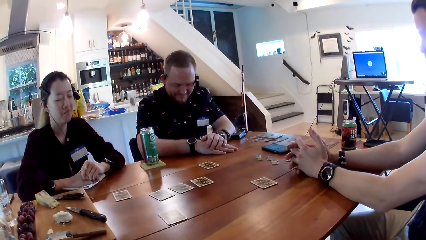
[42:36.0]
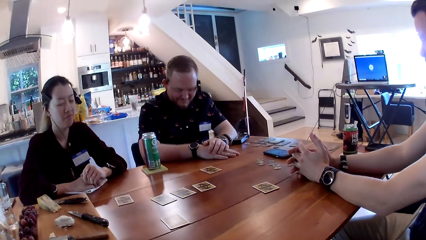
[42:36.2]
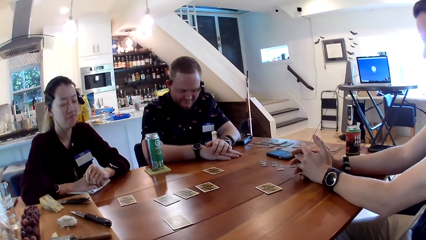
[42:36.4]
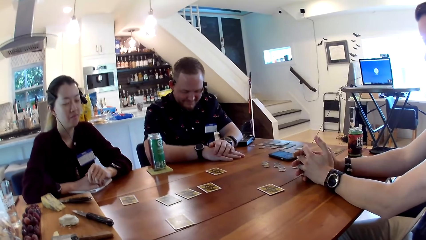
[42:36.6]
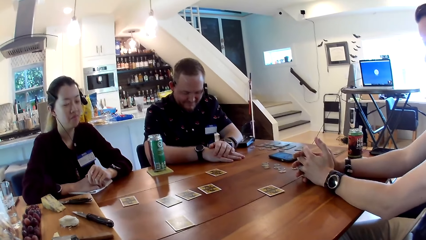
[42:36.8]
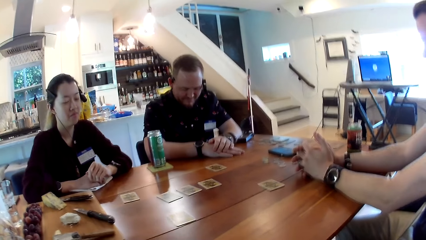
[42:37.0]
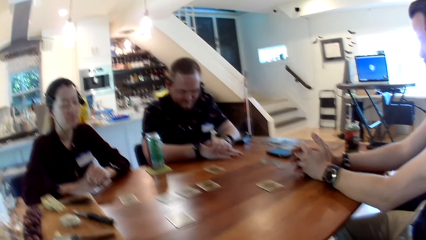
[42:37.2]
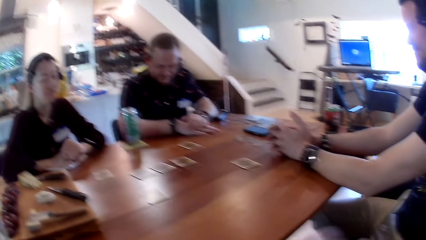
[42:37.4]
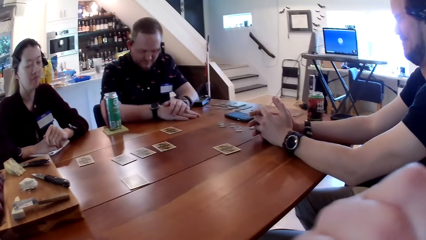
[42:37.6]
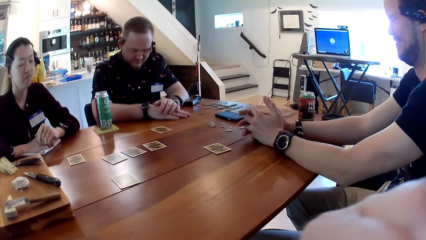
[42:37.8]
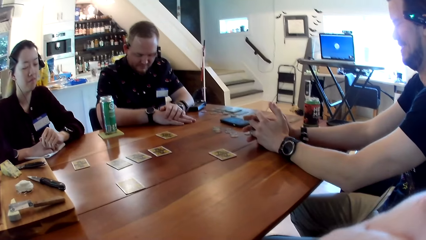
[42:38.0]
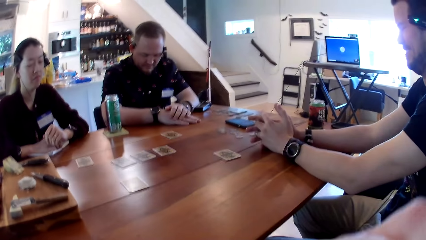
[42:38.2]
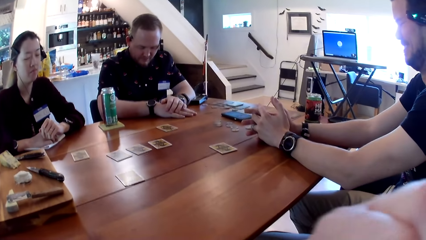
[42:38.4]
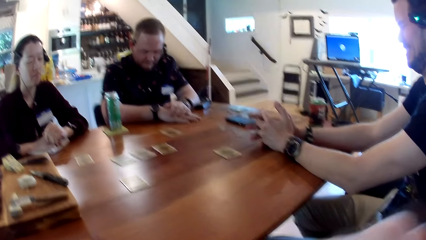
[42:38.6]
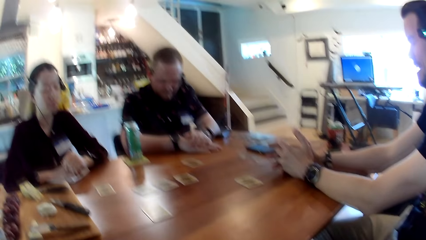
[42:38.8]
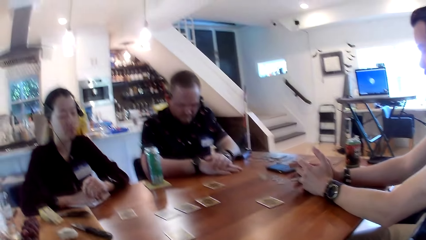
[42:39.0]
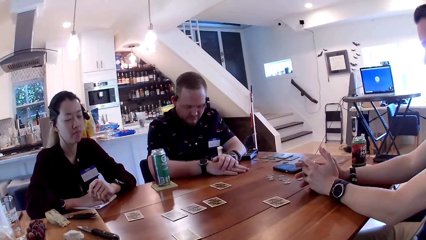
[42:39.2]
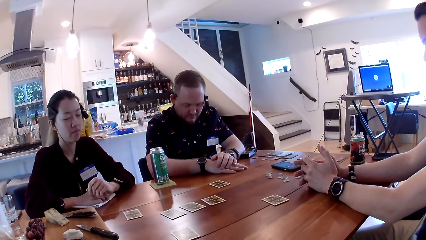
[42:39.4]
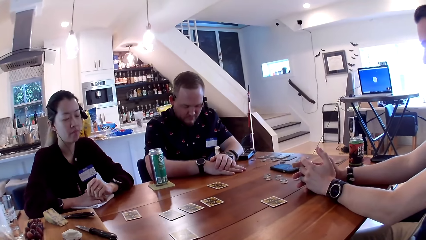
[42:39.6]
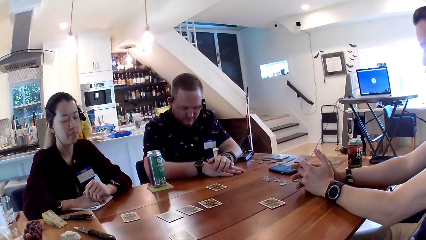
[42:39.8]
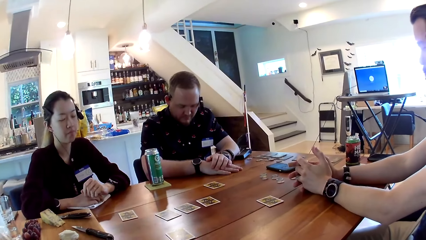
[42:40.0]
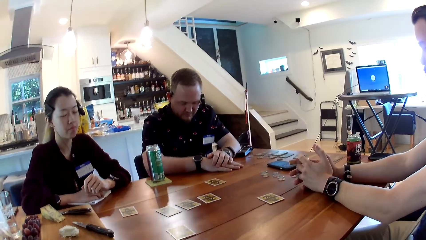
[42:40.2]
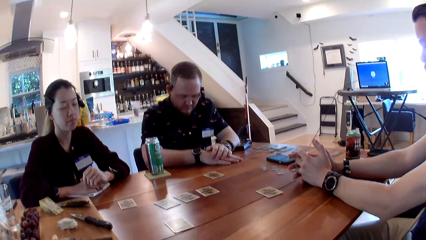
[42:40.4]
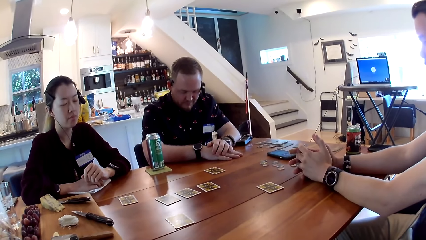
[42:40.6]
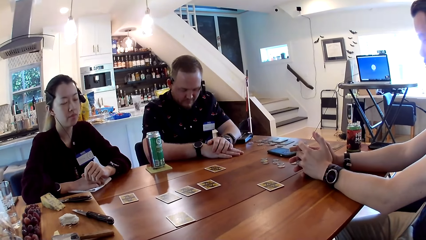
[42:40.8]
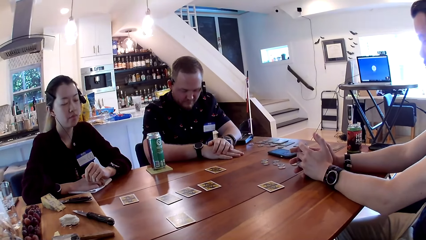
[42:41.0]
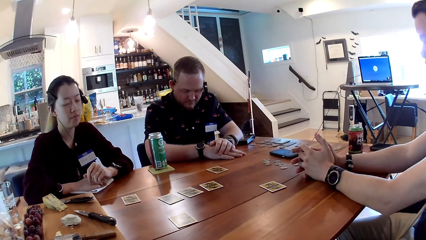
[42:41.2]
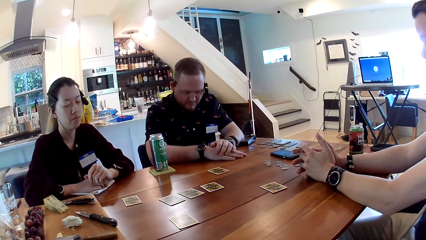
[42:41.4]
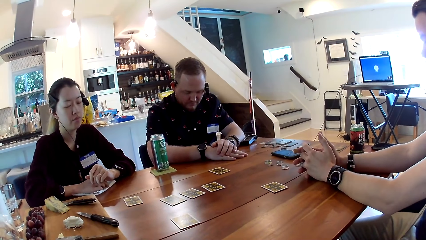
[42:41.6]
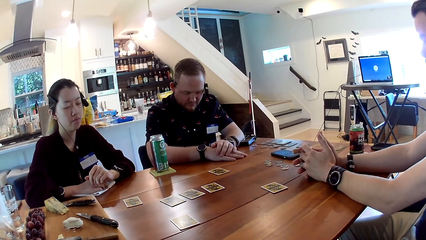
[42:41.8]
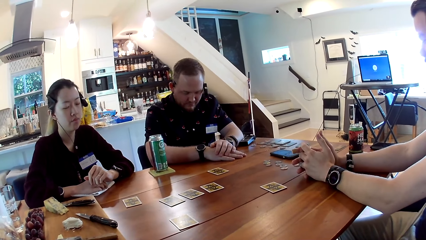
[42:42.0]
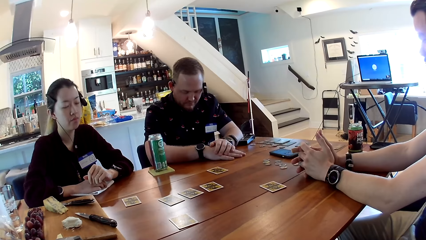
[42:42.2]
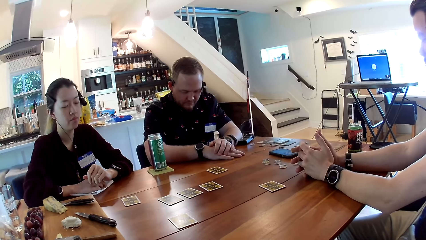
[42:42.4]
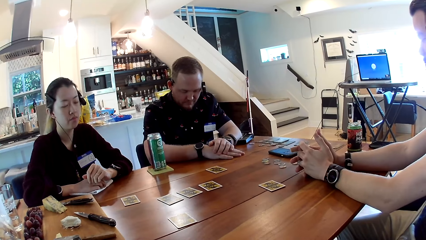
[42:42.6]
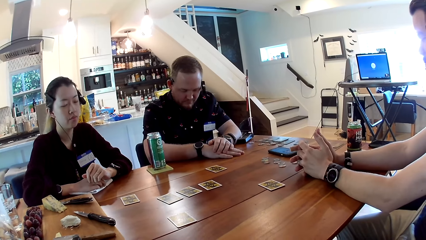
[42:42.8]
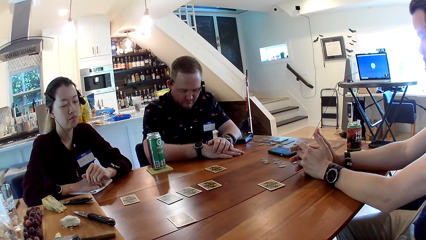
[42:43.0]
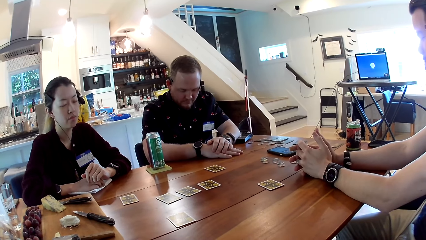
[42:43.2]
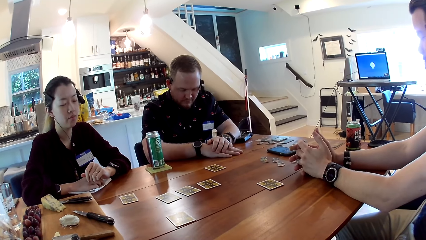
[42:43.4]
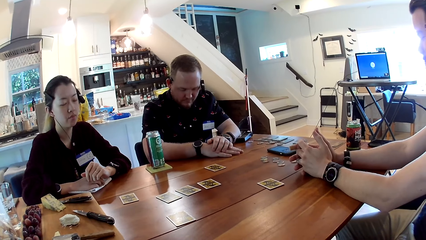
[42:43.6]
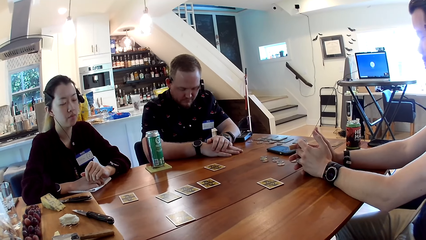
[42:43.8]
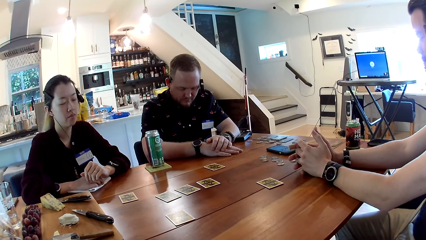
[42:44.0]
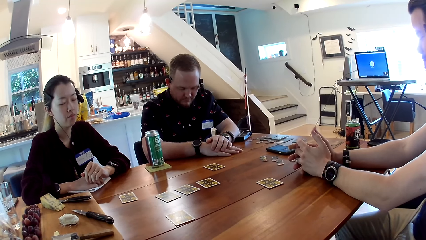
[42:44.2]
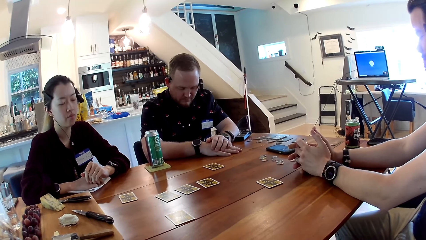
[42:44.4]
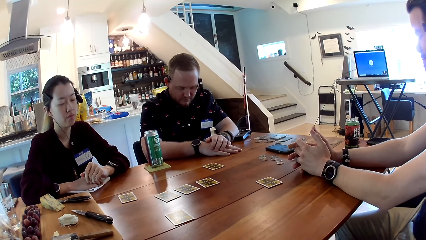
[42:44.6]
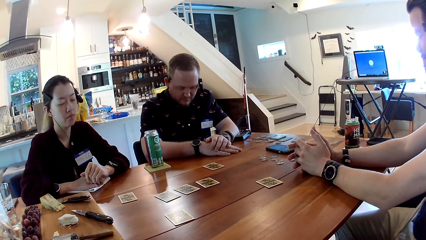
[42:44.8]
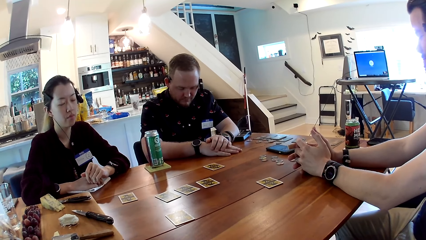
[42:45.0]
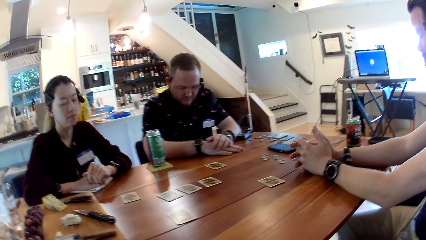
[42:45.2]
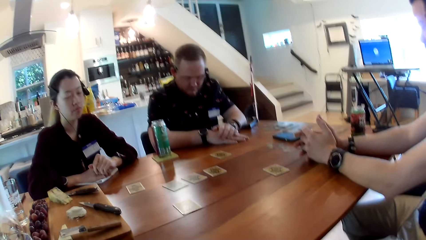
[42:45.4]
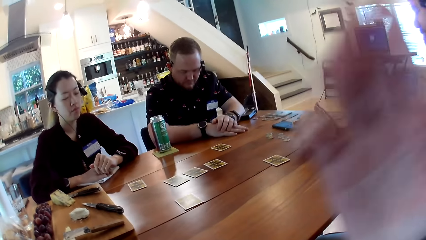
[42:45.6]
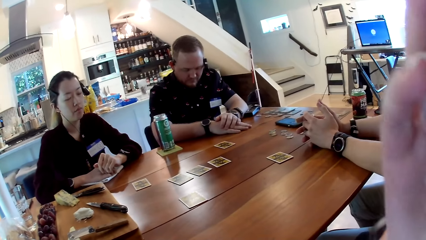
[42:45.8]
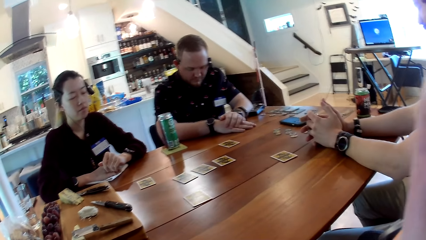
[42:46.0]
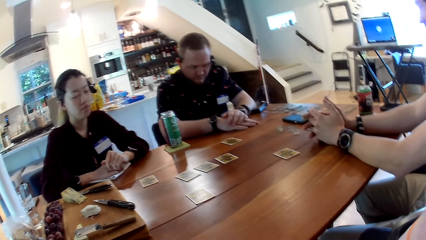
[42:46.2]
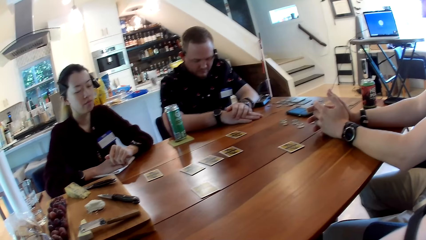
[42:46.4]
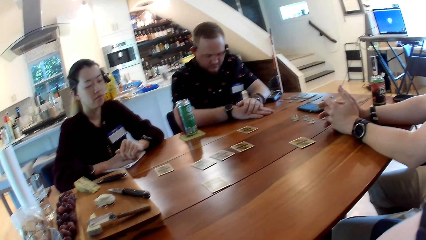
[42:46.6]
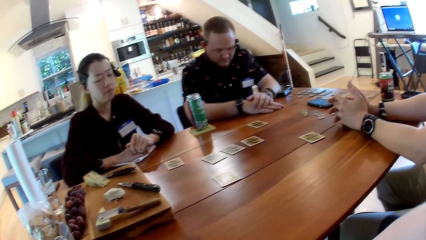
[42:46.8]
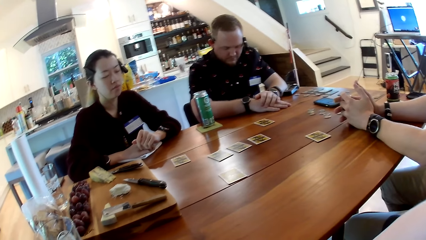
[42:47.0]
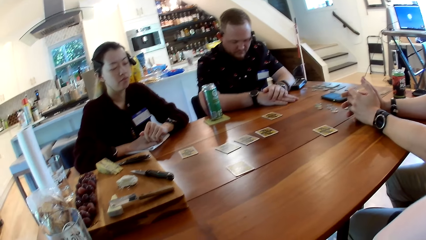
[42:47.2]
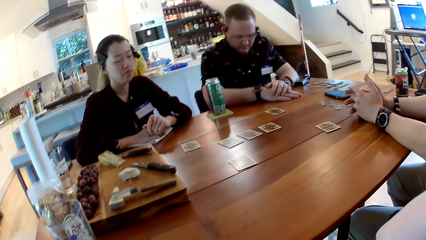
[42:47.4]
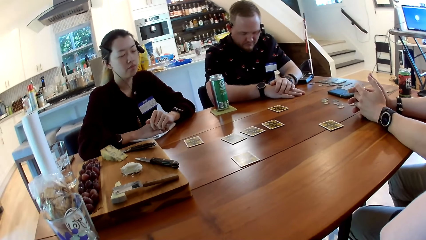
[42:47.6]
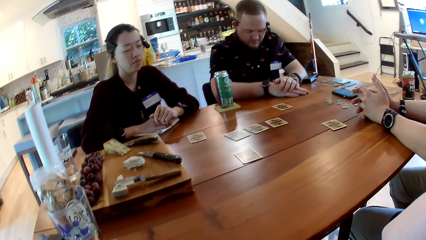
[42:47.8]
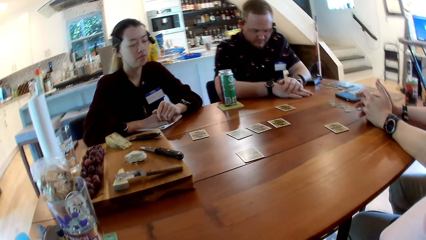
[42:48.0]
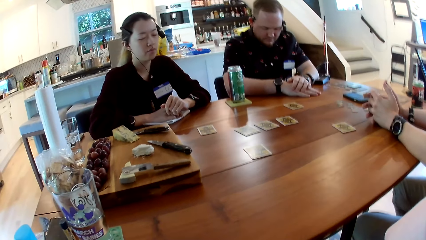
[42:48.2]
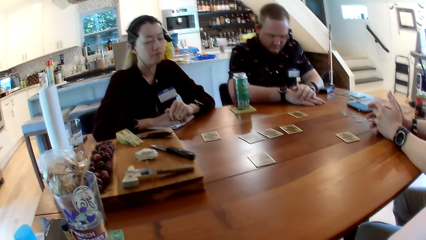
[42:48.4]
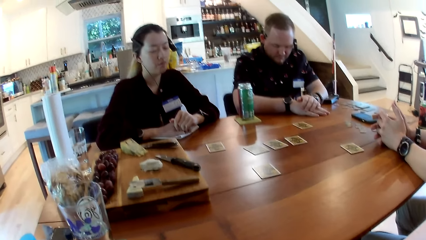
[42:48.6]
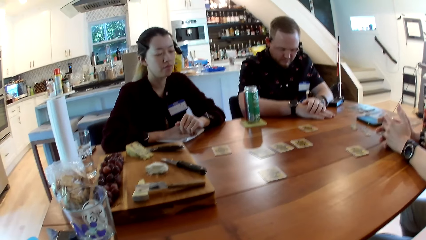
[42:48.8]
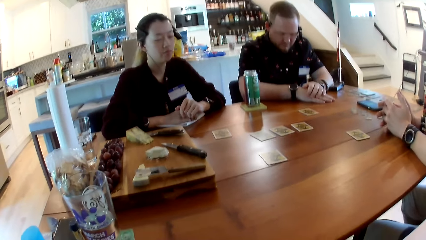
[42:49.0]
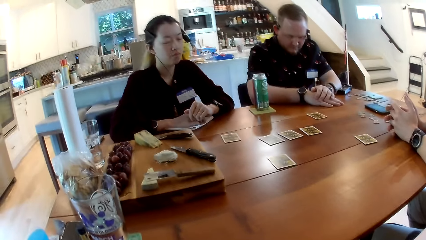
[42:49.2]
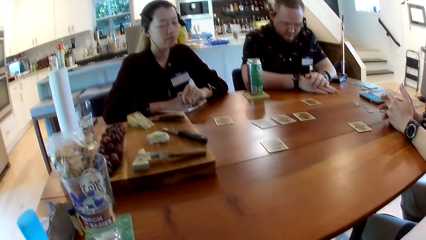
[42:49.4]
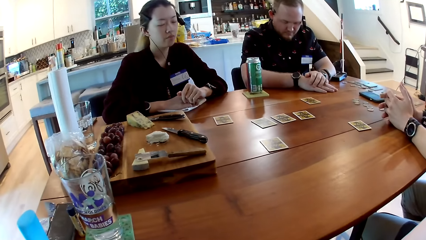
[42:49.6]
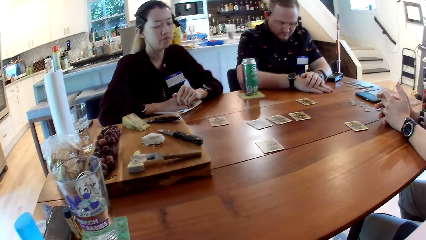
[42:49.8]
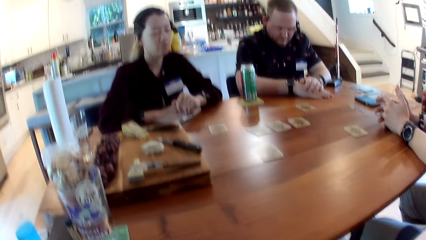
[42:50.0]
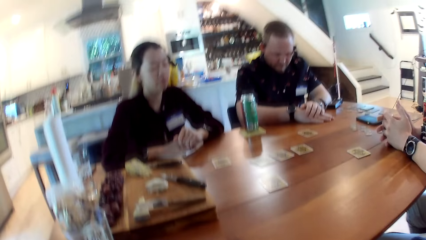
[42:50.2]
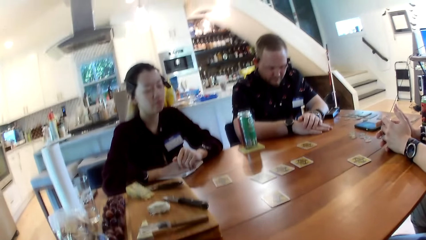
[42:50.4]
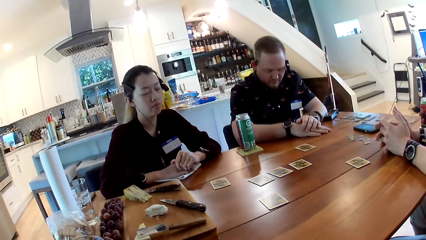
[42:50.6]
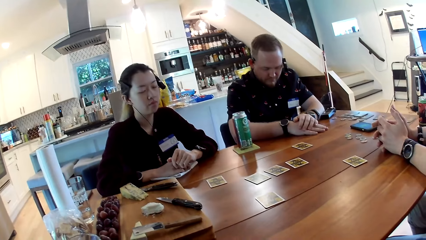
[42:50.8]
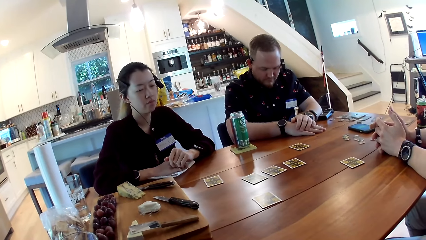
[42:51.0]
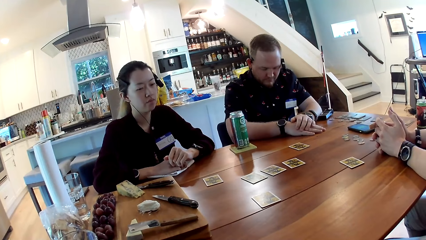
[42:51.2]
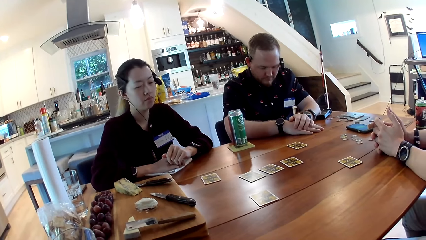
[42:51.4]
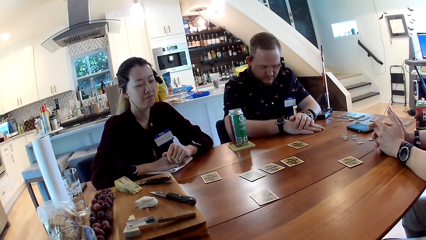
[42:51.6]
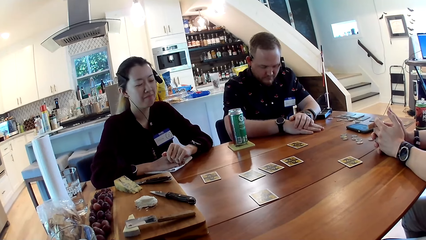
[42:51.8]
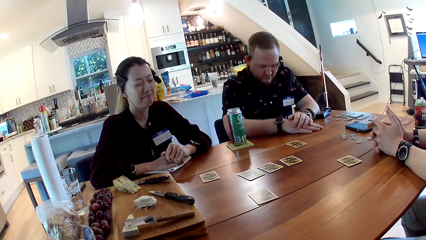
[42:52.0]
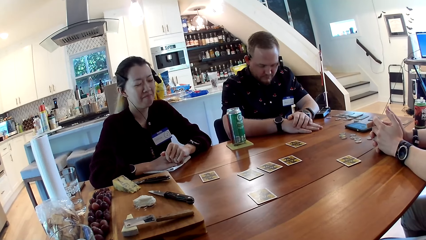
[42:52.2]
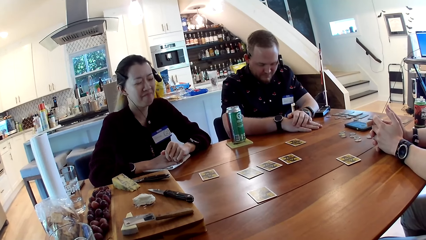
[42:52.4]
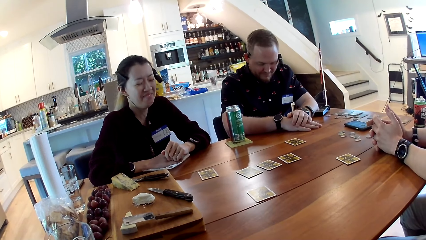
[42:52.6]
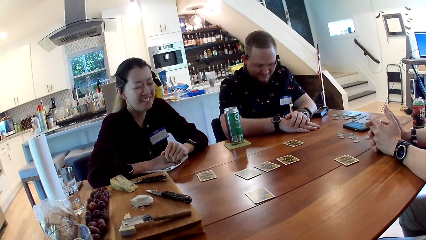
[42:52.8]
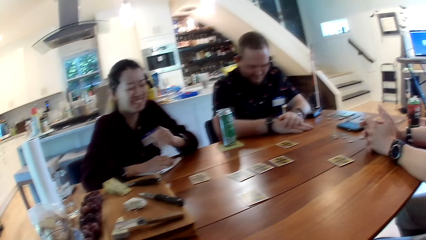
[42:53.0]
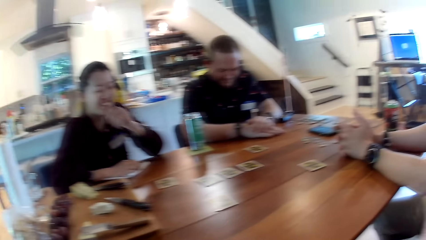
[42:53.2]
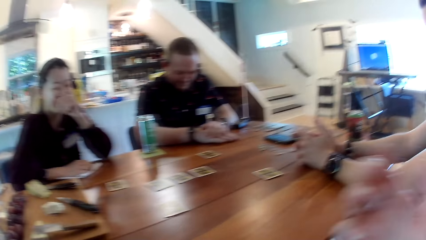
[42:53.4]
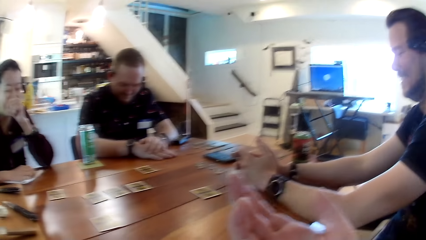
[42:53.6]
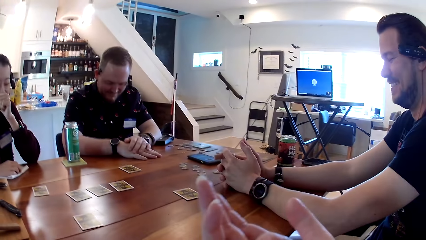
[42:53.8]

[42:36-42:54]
The camera wearer strokes her hair with her right hand. She moves her right hand. She looks around.
